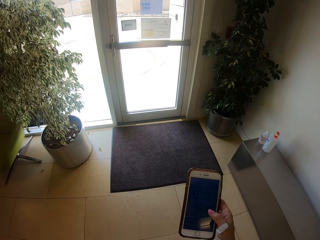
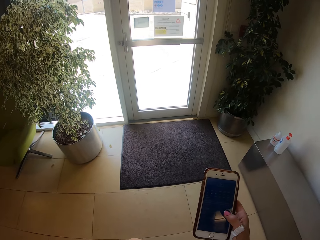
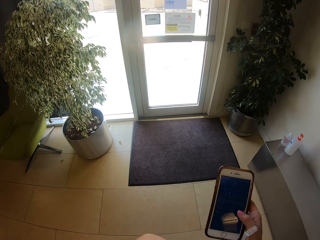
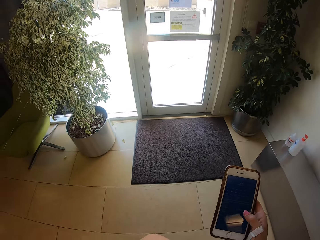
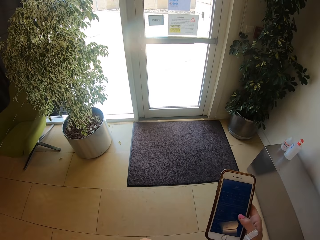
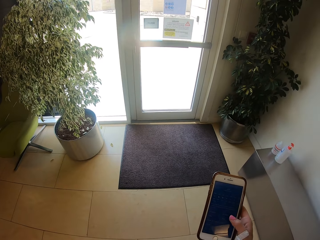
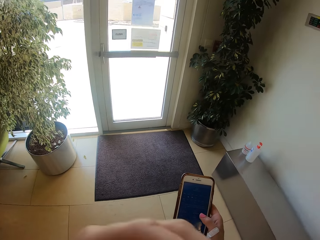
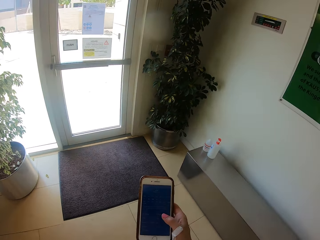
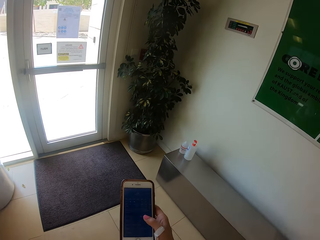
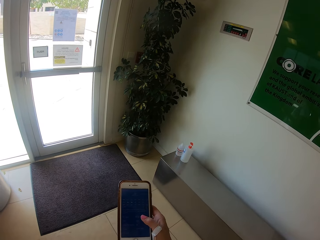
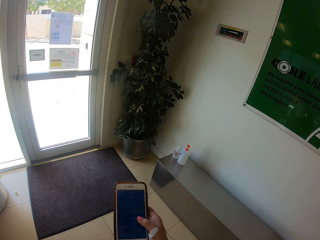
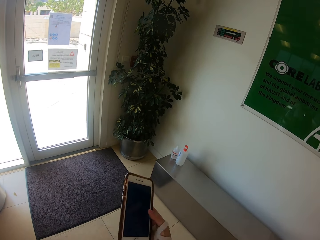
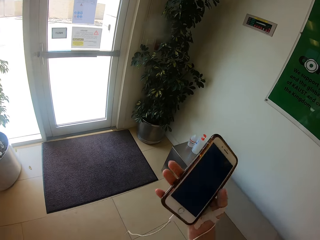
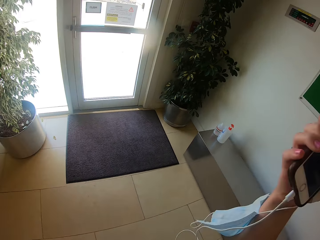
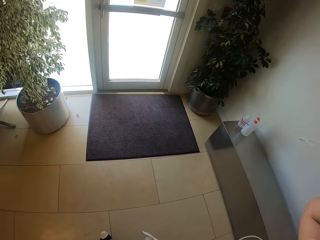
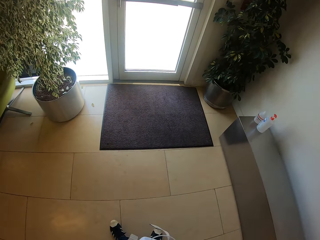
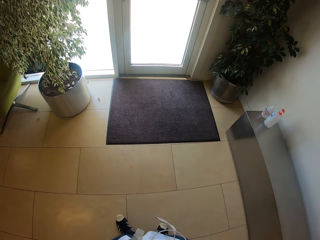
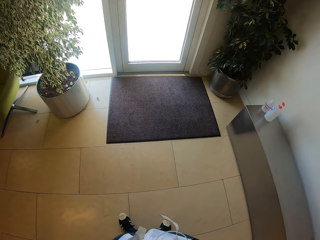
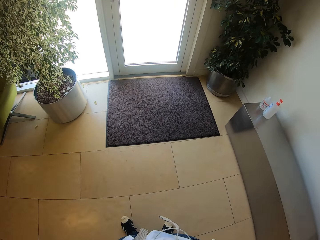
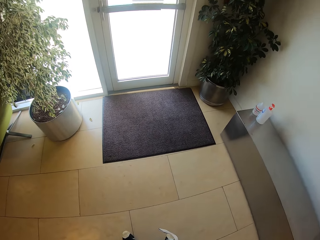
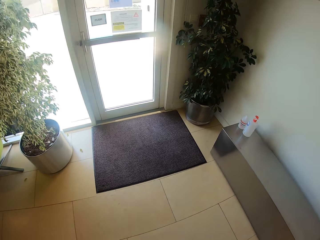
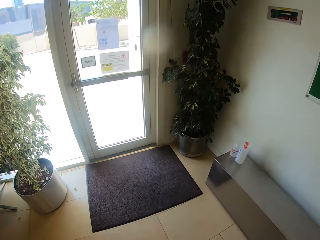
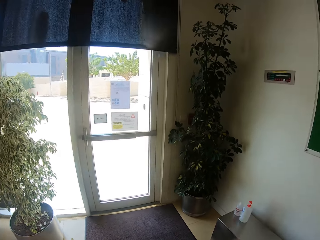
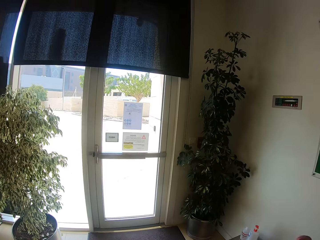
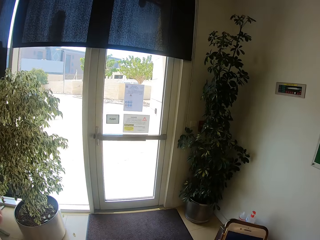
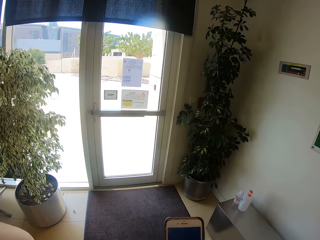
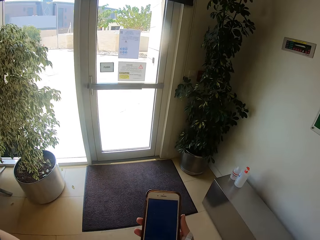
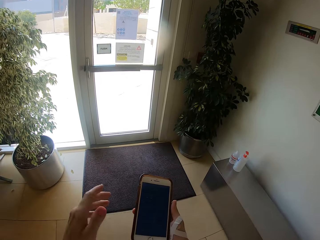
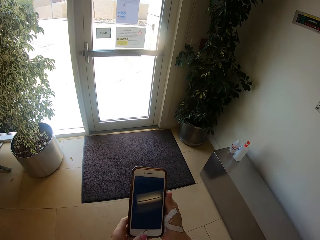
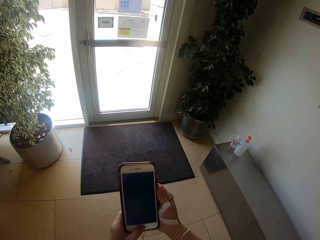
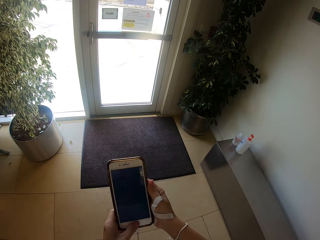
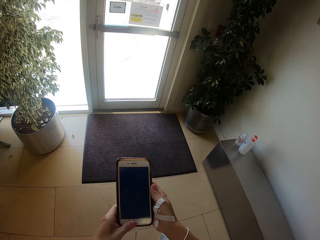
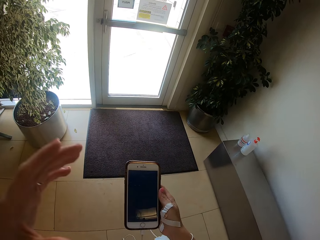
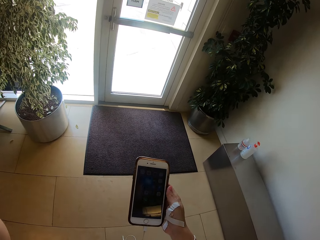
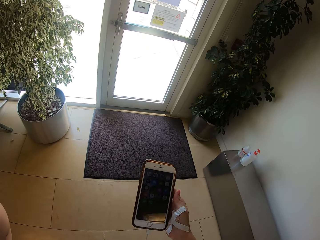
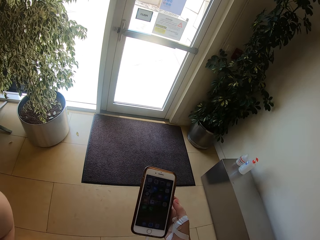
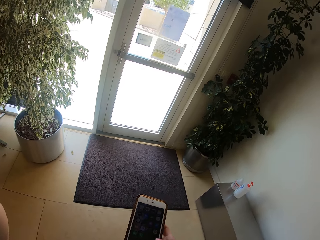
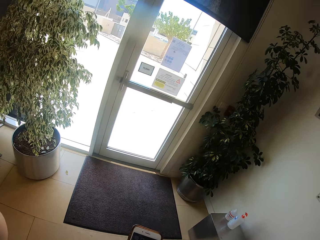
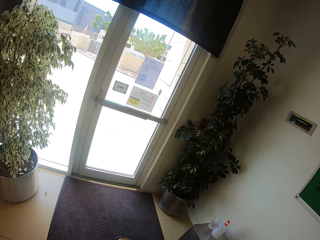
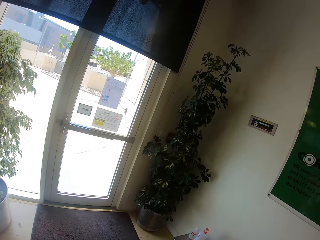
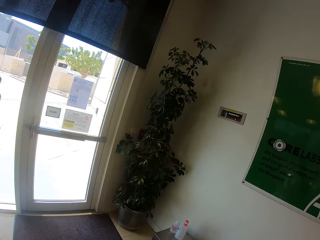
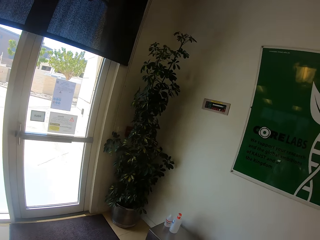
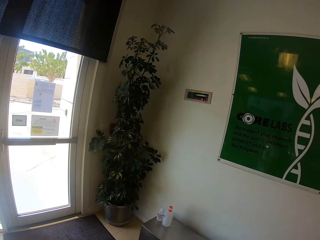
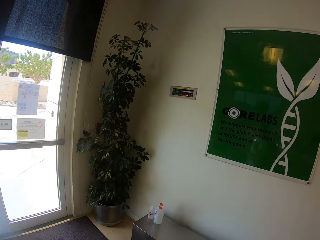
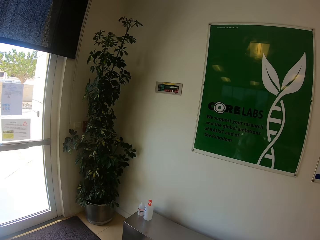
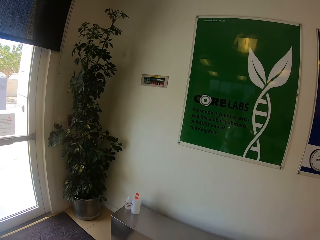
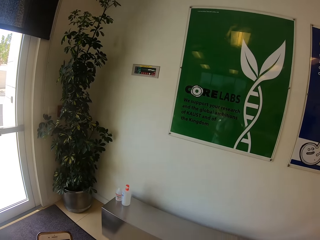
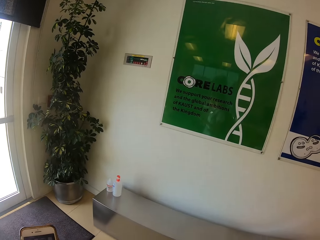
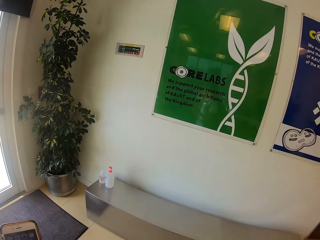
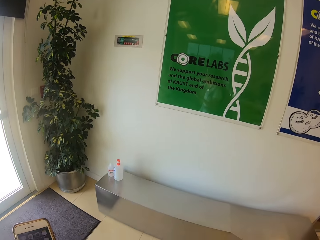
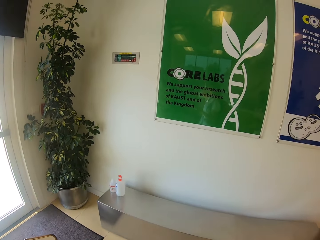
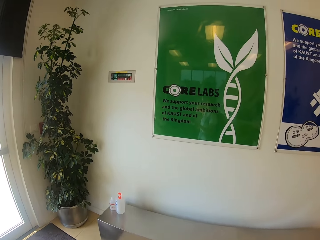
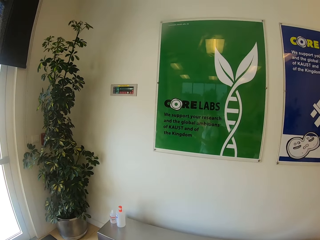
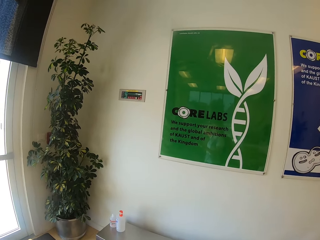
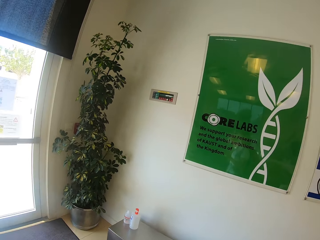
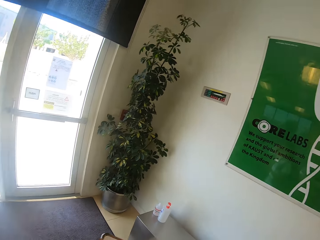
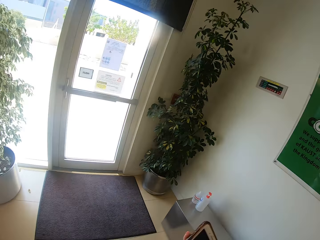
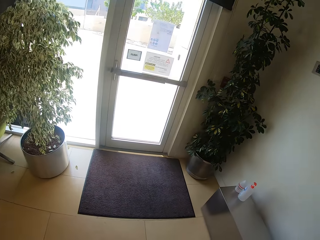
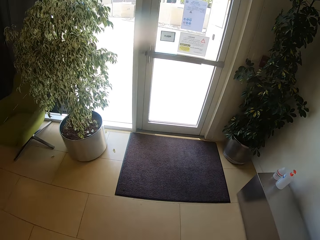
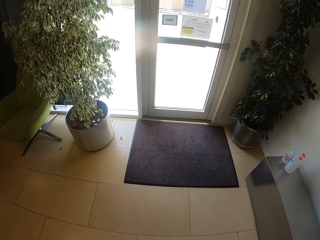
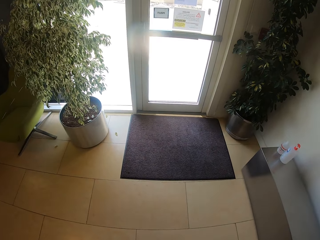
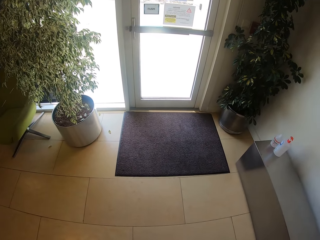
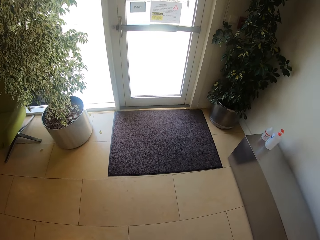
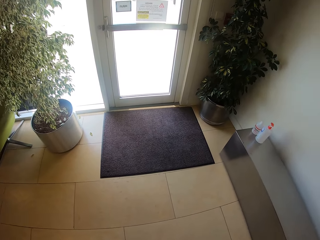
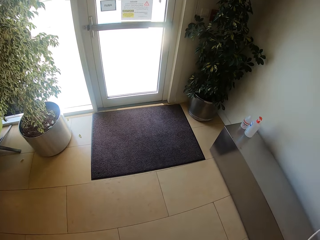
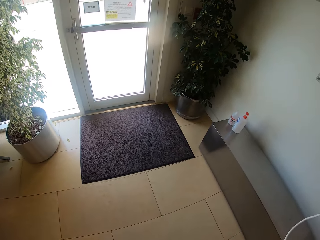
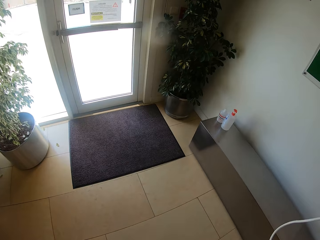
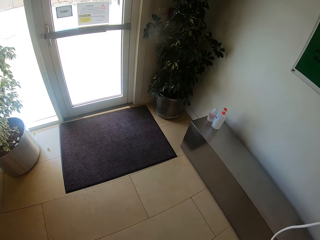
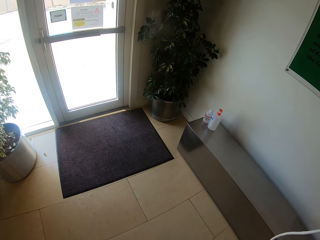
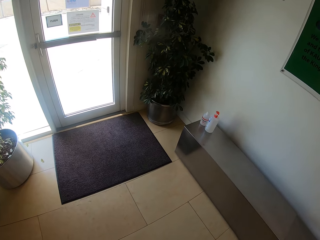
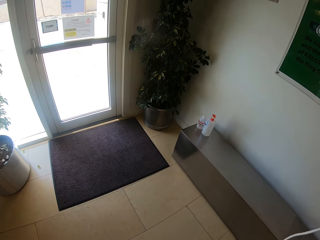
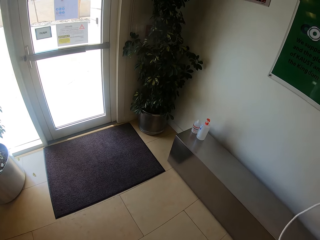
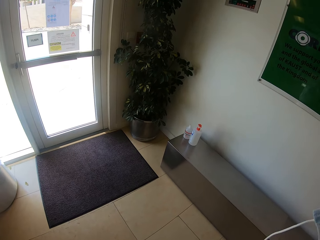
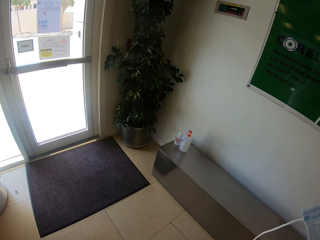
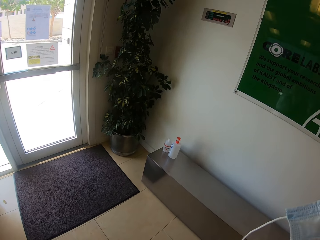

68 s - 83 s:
The camera wearer moves hands. They hold the phone. They look around the room. They scroll the phone. They move hands. They look around the room. They hold the phone. They look around the room.

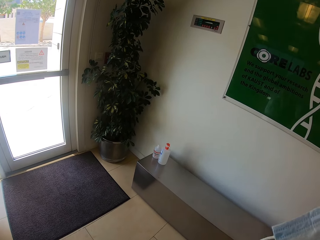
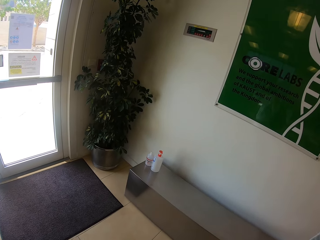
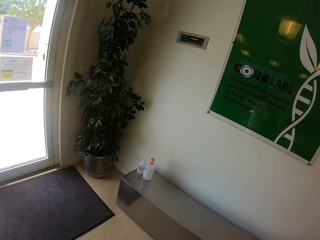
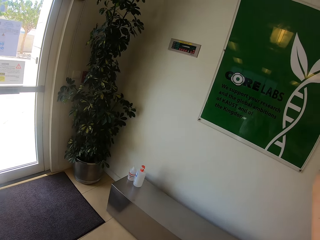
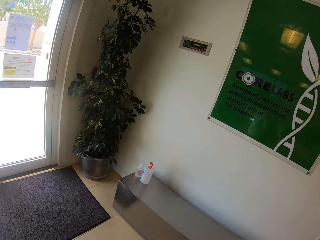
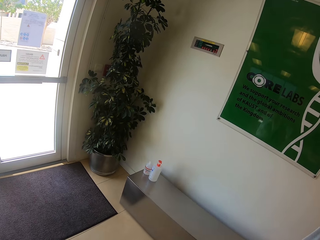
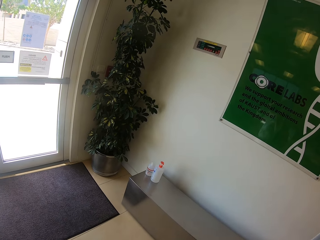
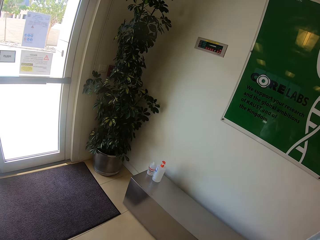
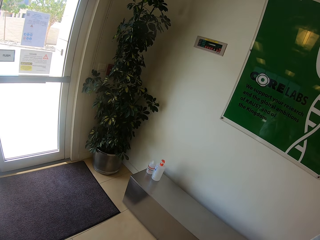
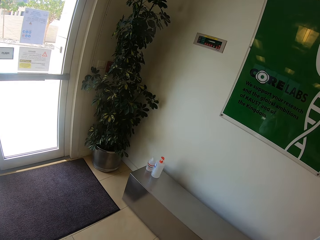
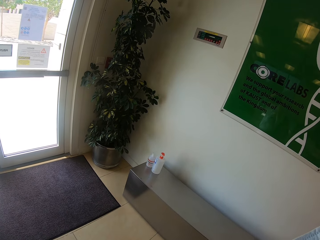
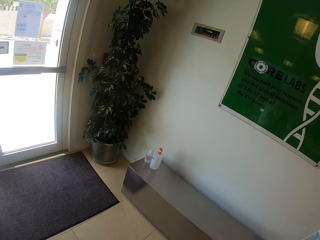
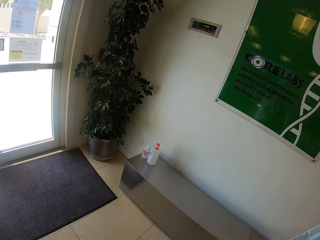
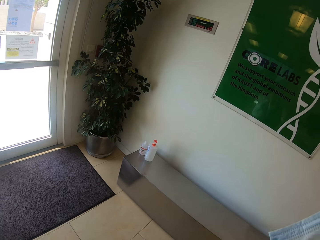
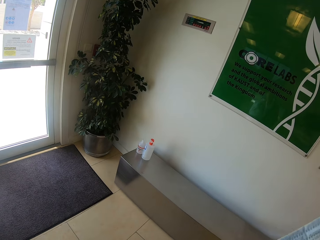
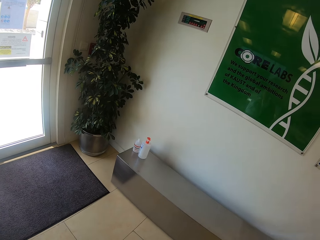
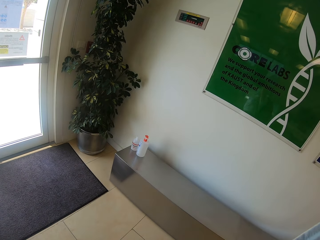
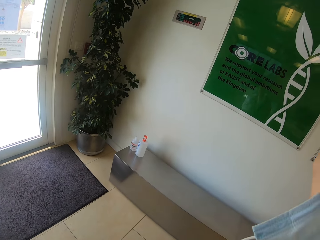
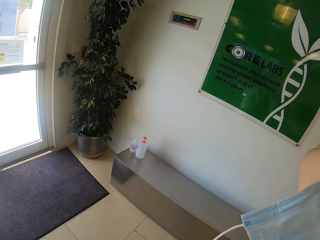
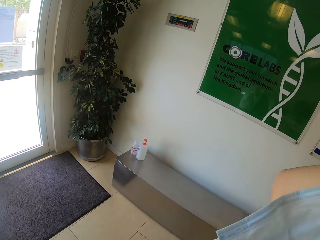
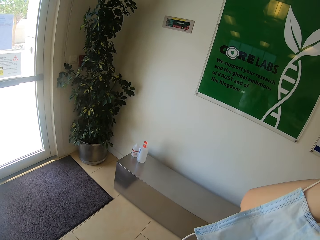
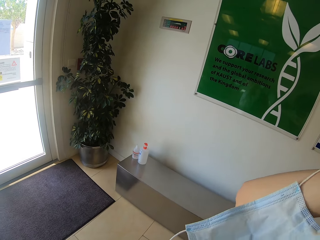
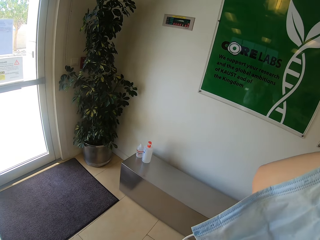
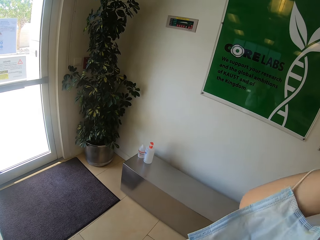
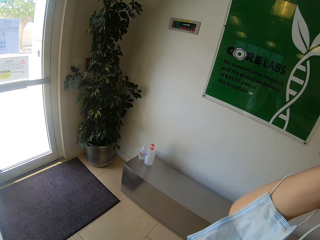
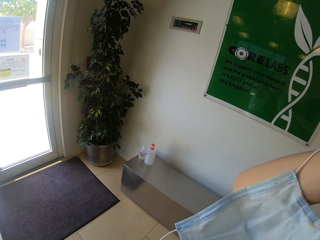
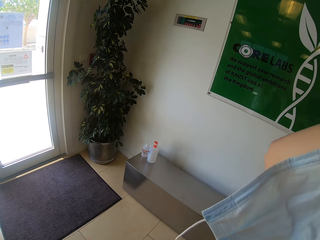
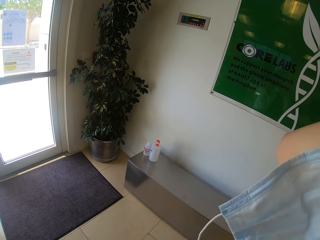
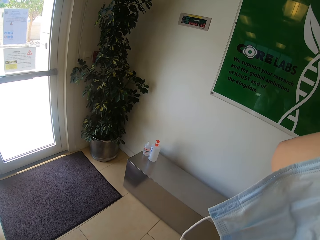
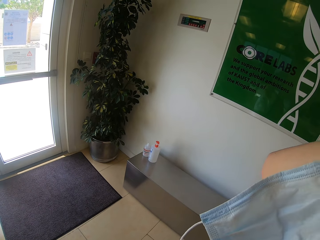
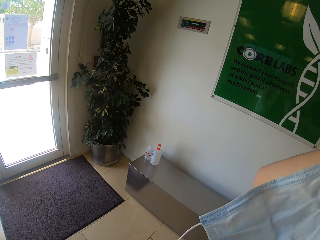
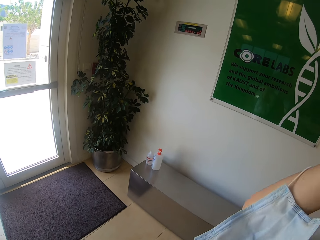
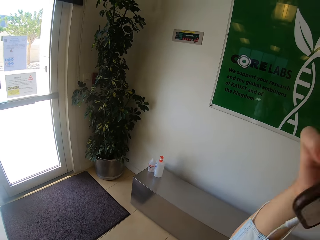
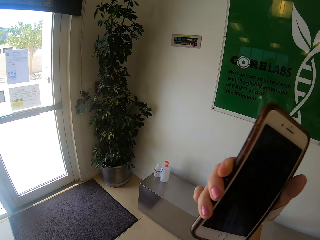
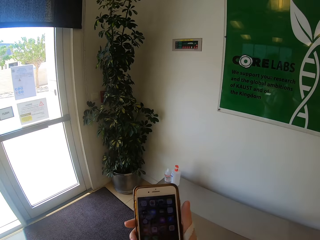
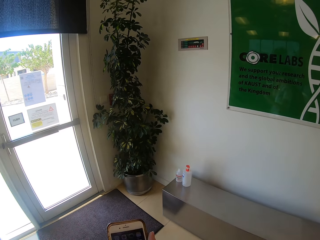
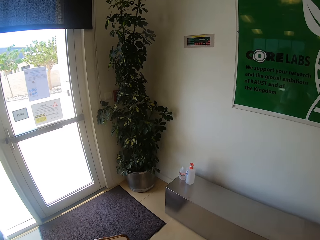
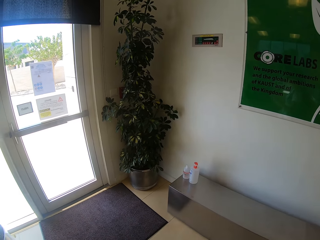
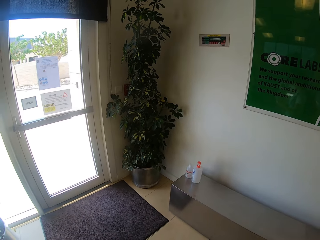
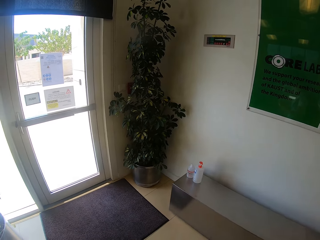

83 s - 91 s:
The camera wearer moves hands.
